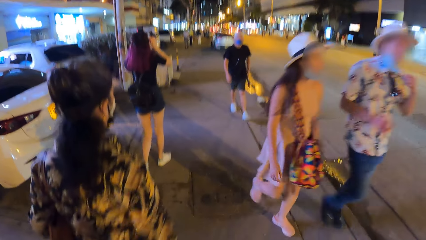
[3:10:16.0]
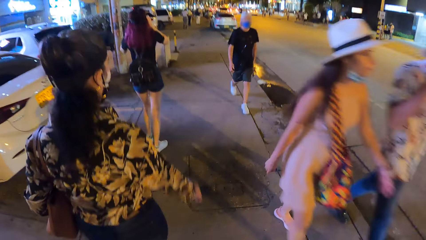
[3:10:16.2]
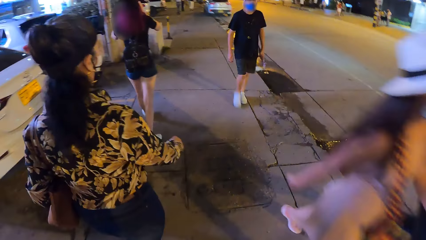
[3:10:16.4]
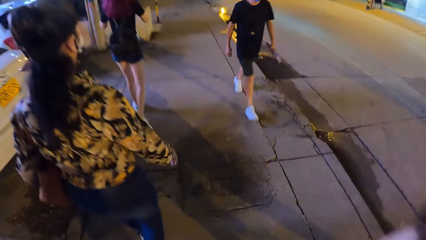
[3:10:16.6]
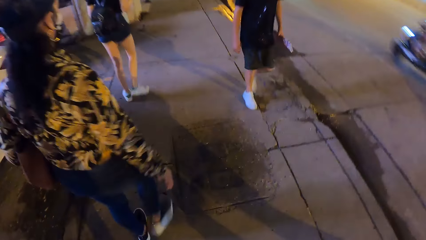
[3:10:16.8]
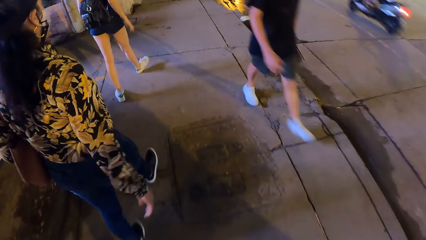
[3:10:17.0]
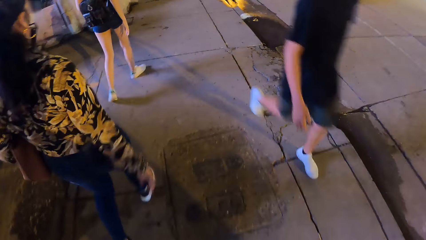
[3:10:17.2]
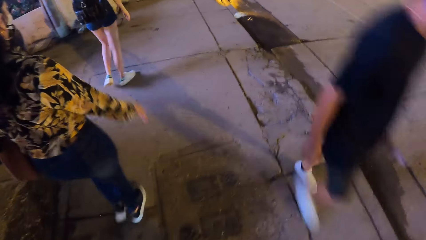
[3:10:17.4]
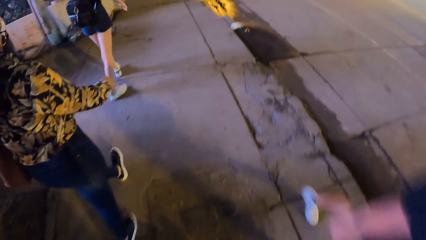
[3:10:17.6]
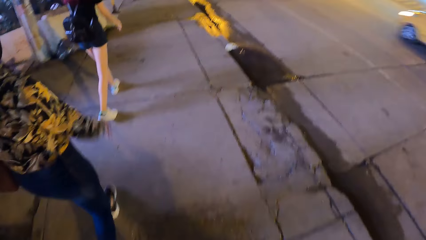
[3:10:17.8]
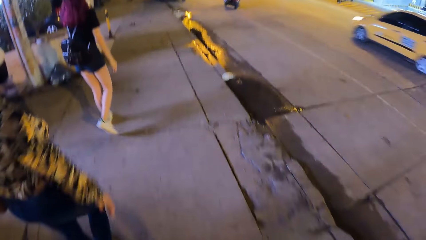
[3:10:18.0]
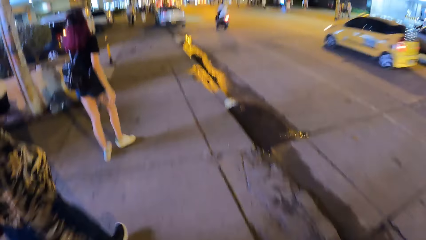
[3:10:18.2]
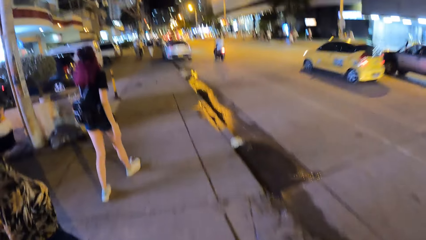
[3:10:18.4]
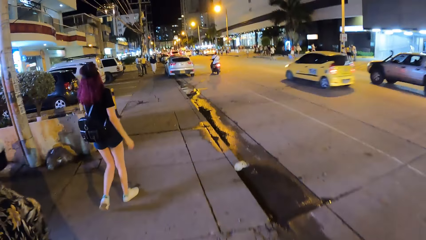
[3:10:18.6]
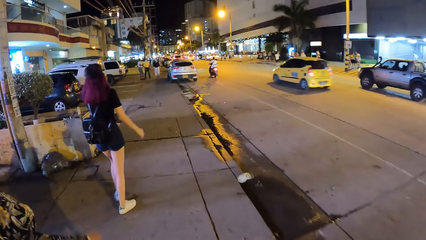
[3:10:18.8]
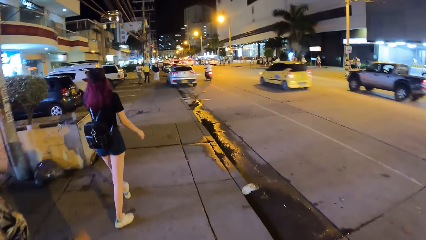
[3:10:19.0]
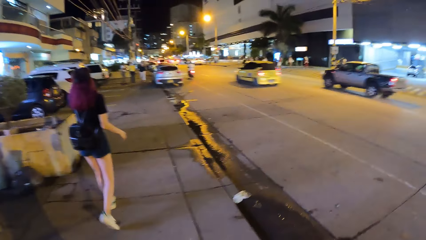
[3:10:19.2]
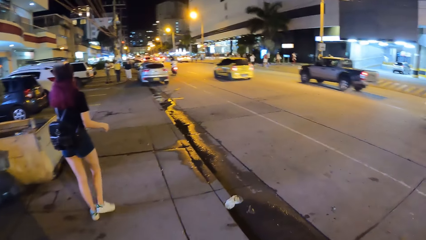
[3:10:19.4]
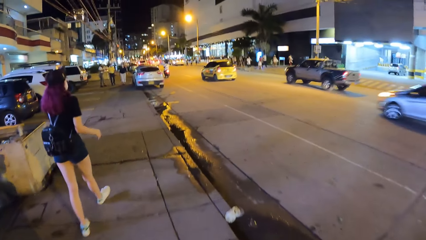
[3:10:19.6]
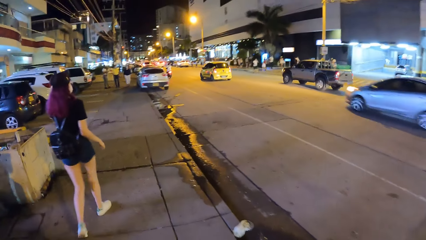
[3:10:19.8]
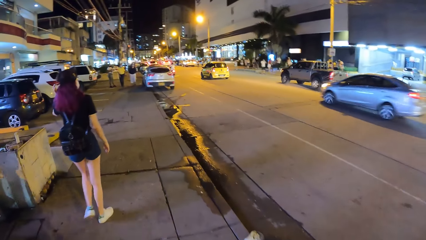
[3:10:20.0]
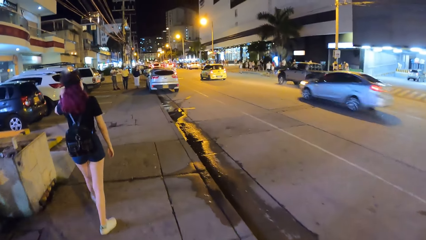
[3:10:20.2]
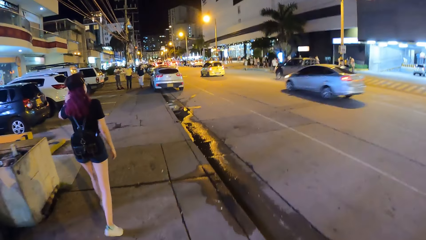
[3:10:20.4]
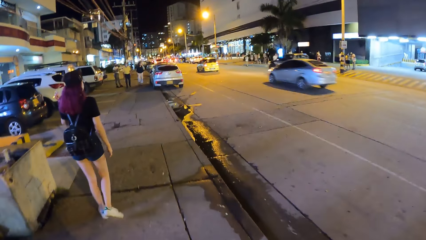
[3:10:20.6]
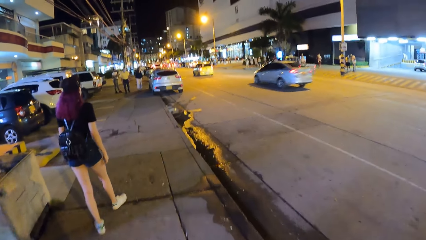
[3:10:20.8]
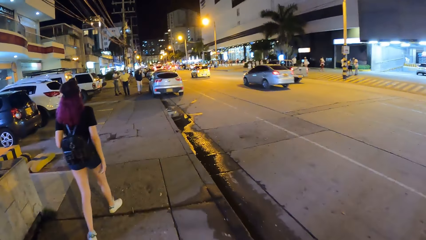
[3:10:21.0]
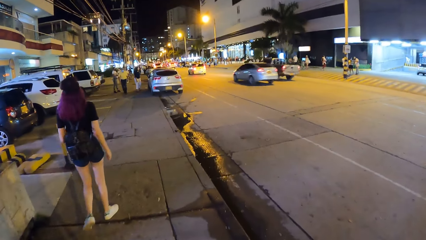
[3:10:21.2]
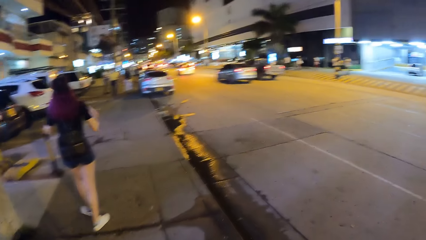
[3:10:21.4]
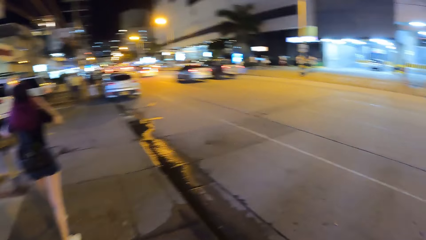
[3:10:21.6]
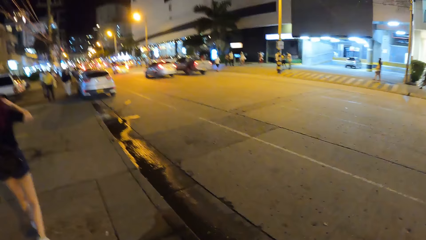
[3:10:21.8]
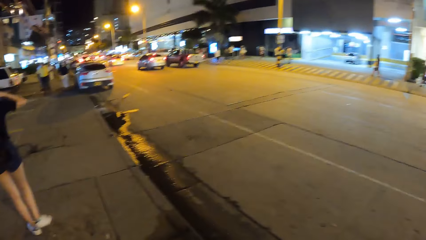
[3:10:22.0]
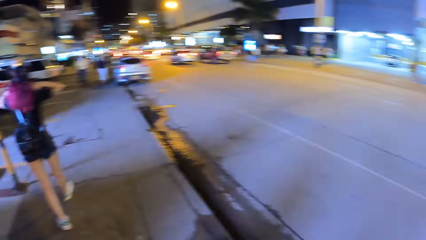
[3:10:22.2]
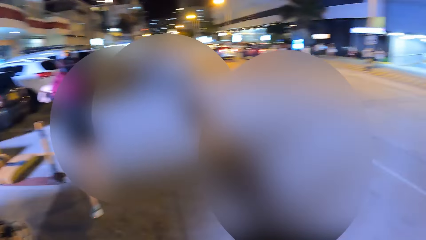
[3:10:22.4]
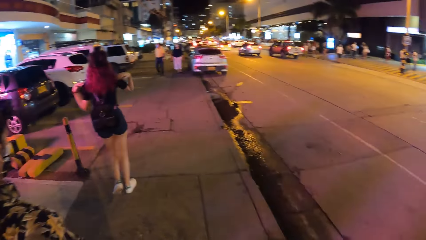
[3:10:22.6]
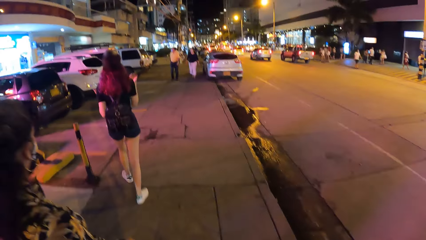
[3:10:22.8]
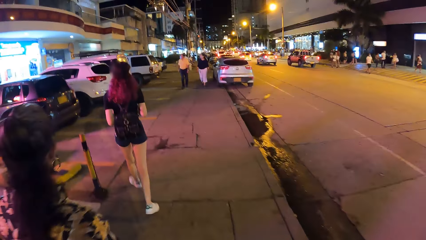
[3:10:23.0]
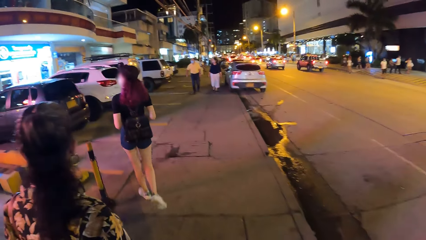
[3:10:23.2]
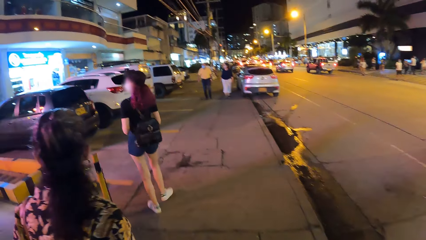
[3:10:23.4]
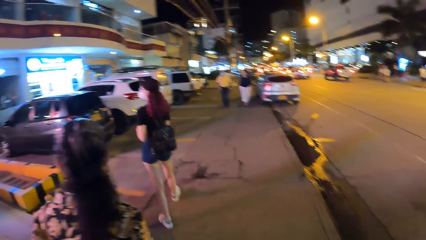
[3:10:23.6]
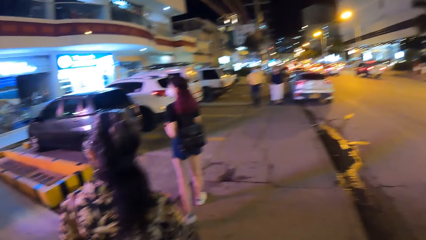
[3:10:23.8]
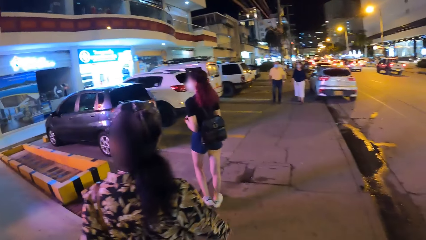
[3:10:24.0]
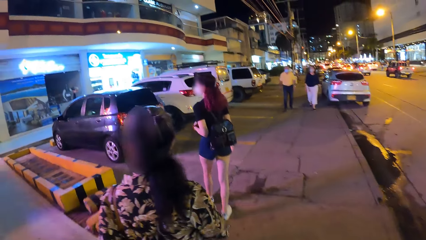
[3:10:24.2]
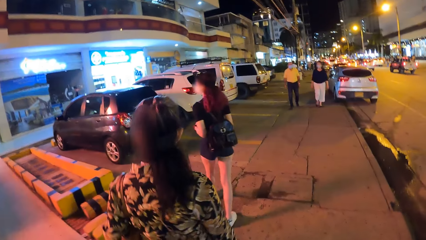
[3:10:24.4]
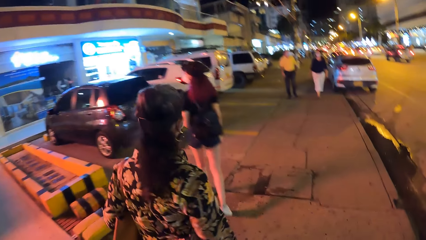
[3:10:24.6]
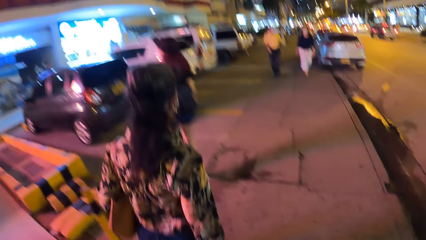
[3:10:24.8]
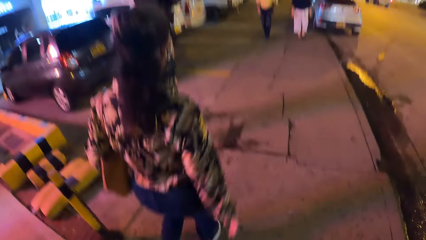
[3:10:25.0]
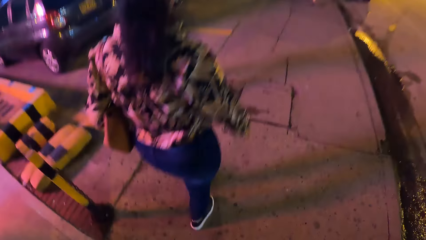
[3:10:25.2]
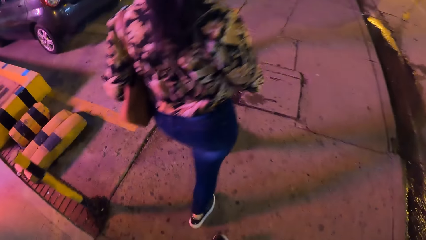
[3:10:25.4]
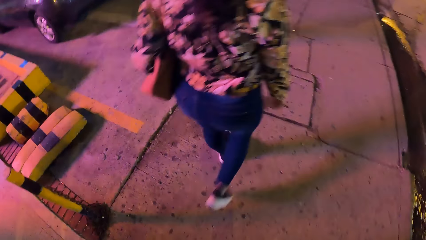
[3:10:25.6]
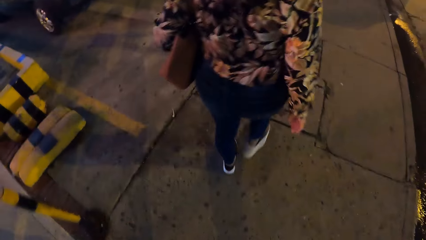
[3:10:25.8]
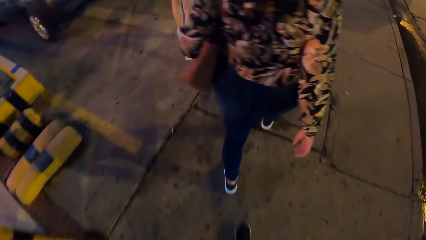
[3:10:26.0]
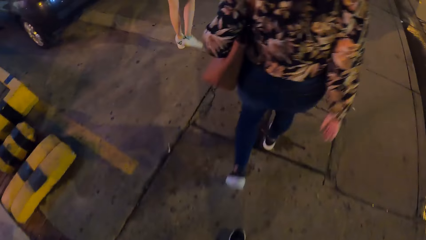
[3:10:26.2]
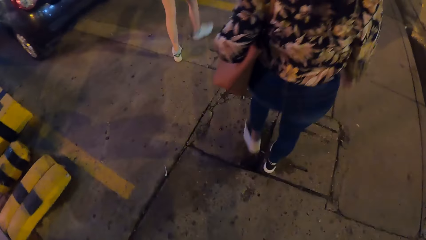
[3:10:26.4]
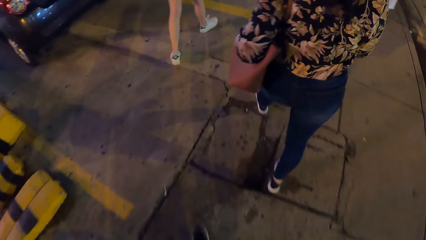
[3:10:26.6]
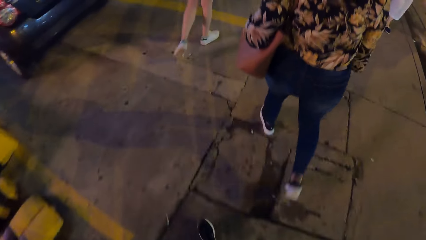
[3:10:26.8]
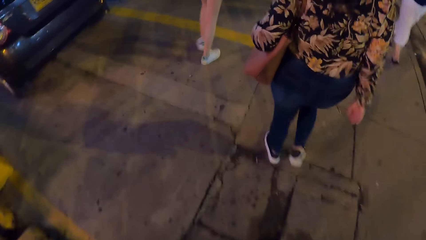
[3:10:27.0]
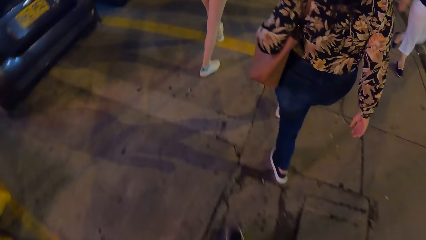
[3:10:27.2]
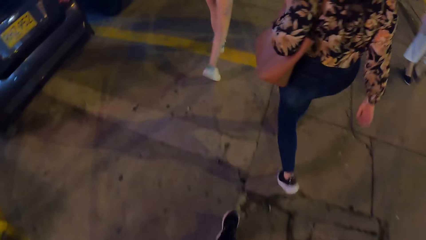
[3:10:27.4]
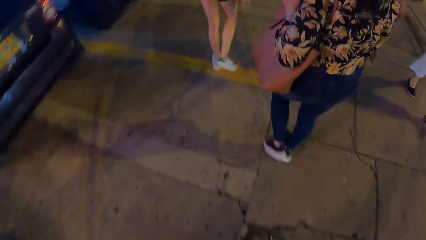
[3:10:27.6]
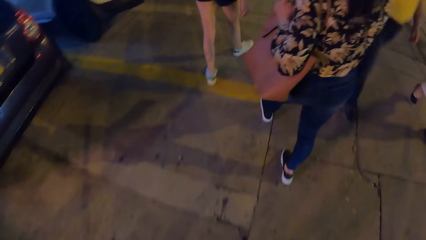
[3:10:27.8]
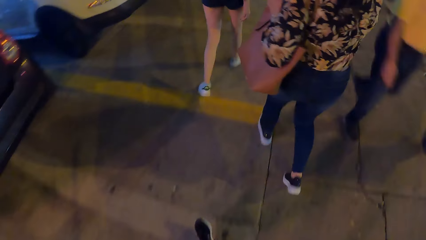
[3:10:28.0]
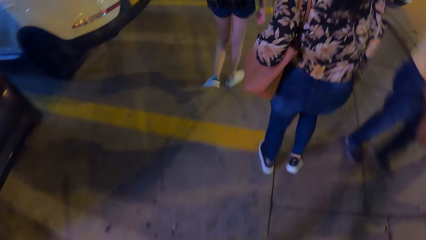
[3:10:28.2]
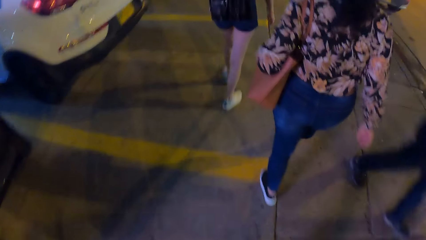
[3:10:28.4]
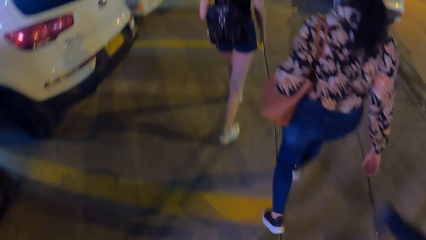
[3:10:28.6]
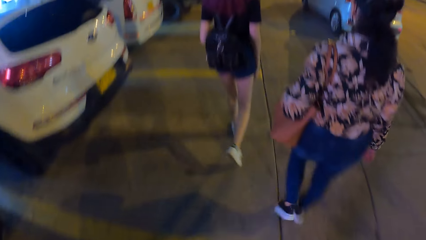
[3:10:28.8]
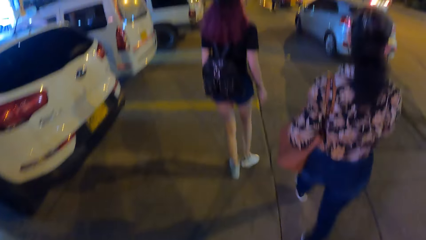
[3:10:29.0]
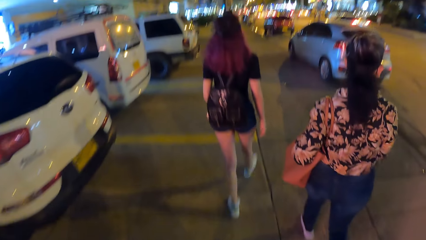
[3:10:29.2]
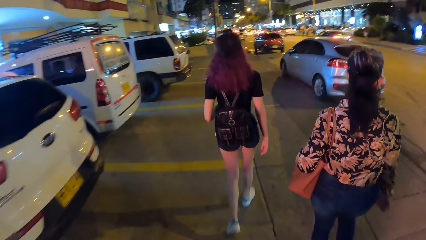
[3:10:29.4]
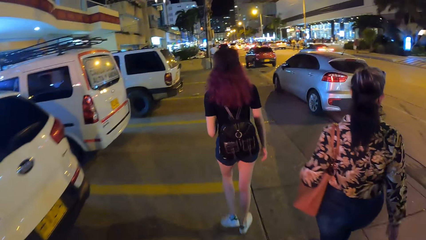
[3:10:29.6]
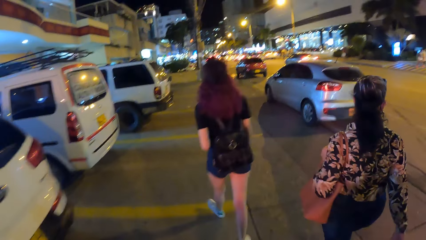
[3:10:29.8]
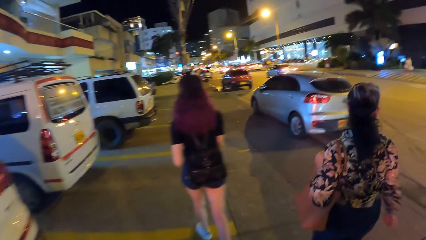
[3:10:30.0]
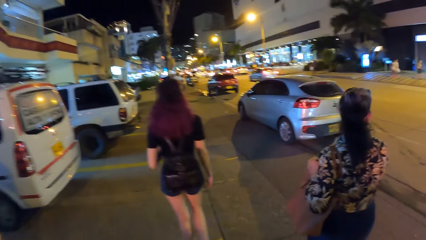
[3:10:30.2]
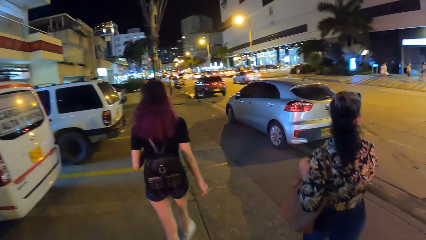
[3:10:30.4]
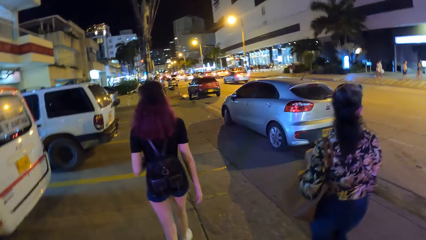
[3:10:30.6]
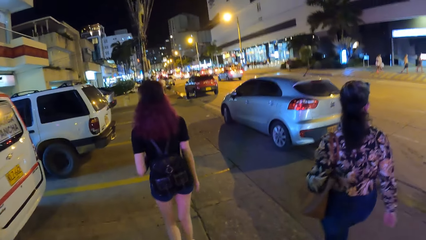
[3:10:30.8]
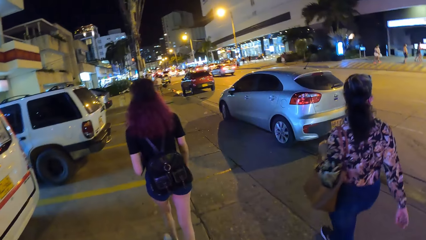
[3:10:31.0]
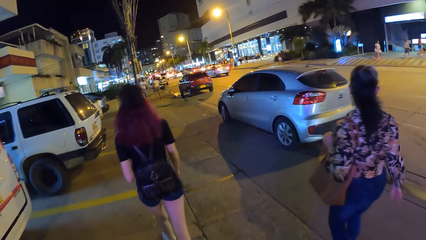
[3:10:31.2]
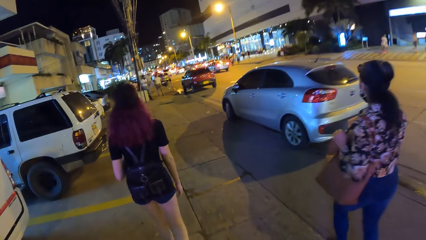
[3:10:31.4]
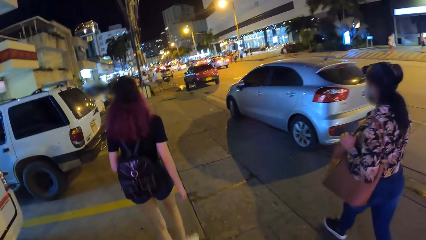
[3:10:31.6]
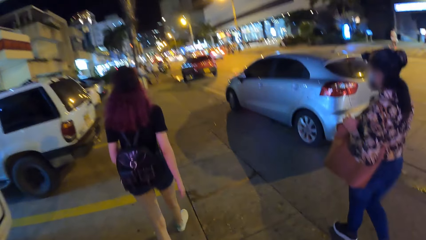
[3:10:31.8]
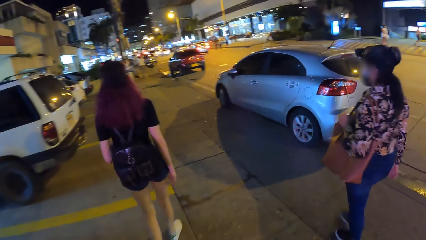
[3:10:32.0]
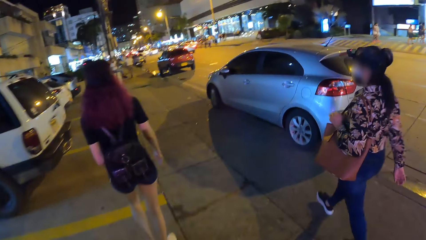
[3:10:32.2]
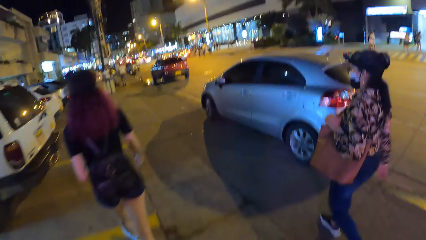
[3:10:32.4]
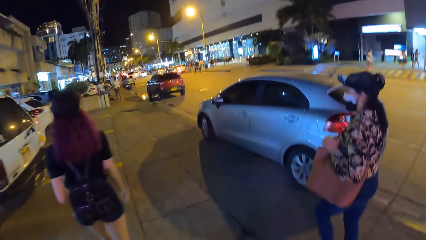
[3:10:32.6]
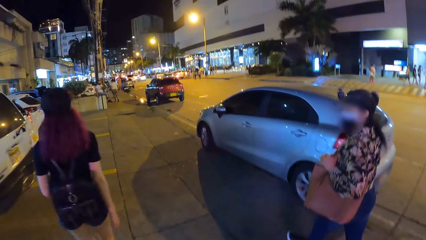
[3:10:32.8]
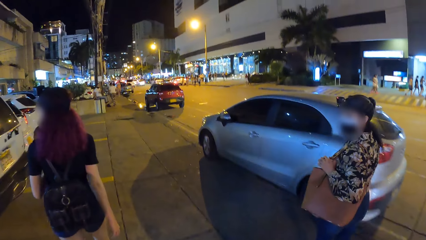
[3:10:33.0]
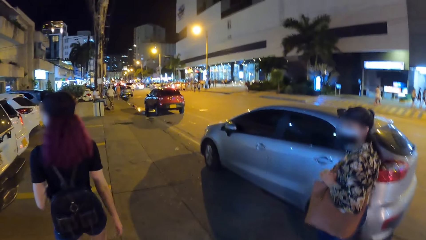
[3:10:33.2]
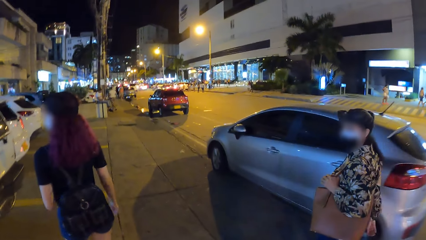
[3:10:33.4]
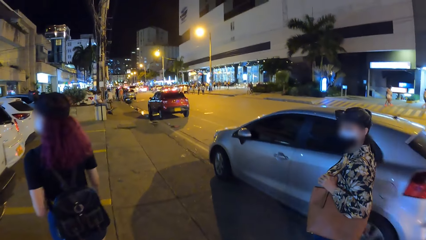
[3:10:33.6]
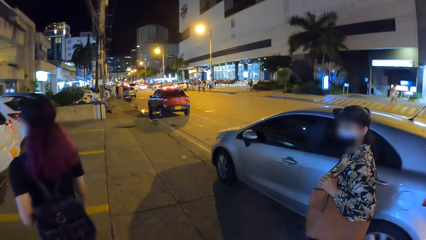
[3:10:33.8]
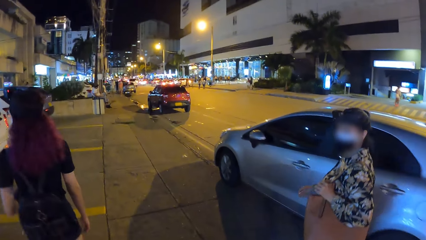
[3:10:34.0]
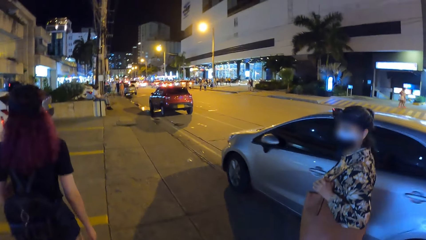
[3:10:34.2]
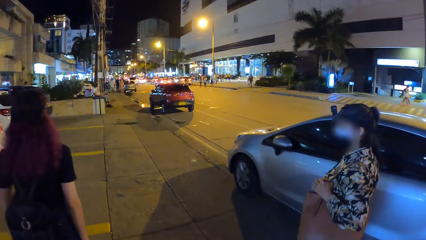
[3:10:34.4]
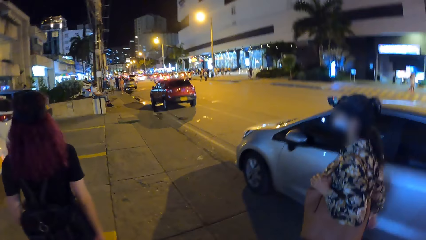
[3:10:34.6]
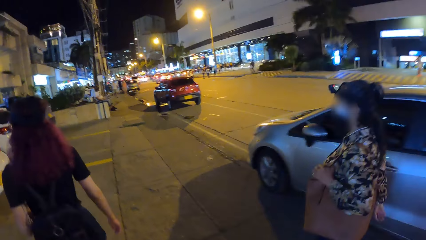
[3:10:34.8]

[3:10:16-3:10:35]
The woman touches her hair with her left hand. The woman adjusts the backpack on her back with both hands. Another woman interacts with the camera wearer.
